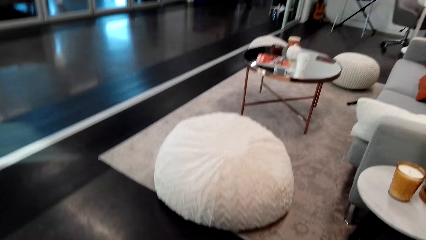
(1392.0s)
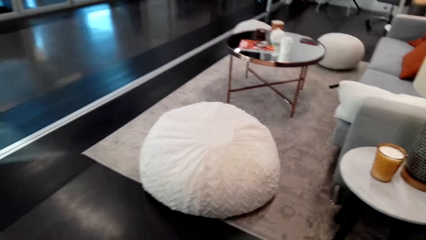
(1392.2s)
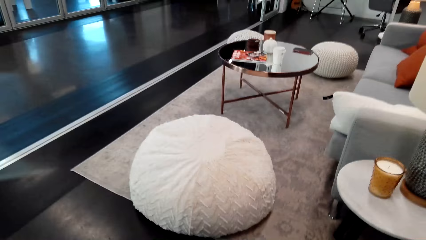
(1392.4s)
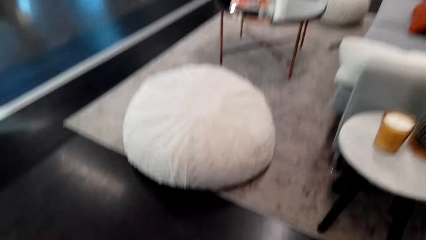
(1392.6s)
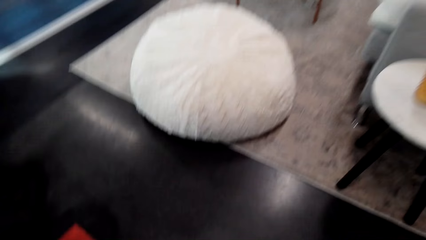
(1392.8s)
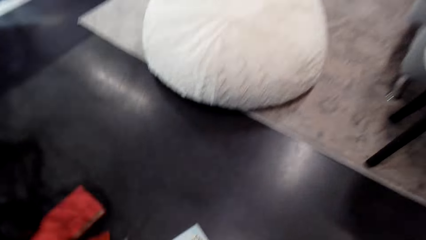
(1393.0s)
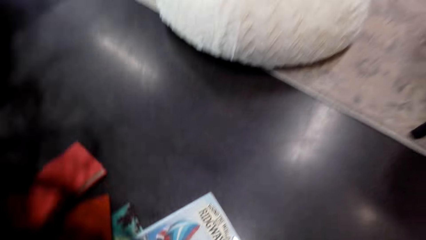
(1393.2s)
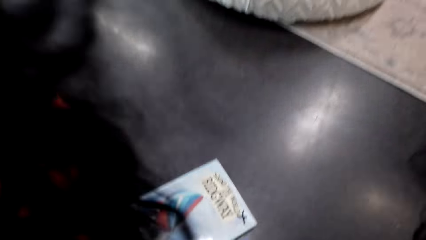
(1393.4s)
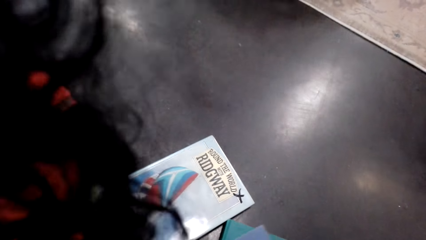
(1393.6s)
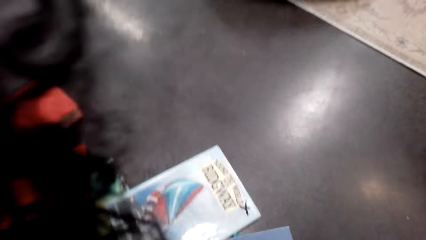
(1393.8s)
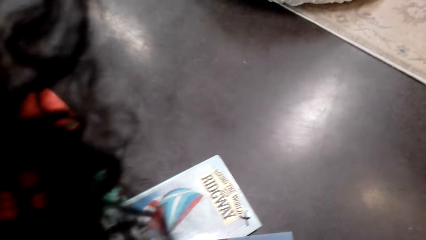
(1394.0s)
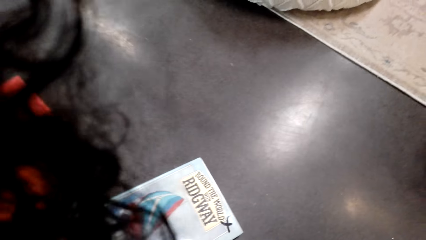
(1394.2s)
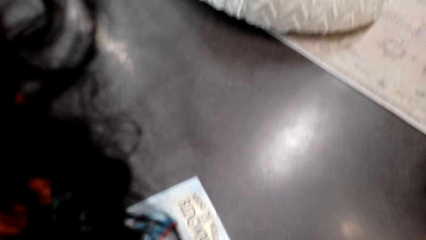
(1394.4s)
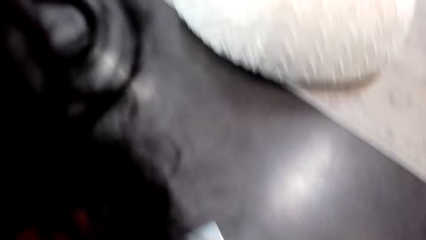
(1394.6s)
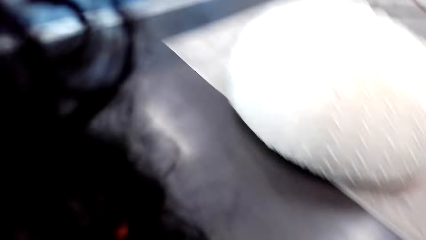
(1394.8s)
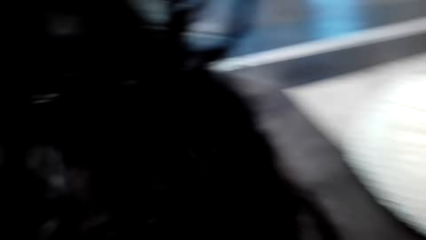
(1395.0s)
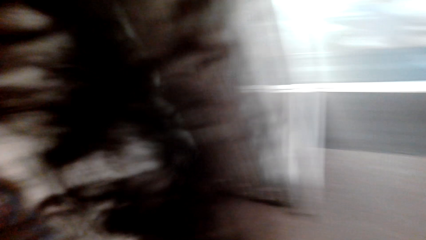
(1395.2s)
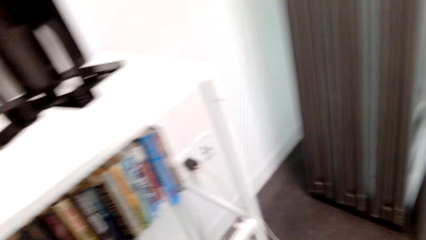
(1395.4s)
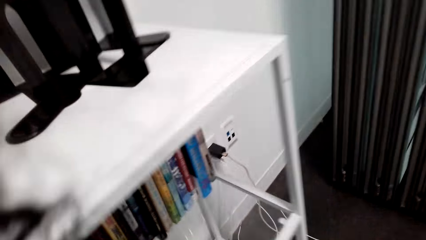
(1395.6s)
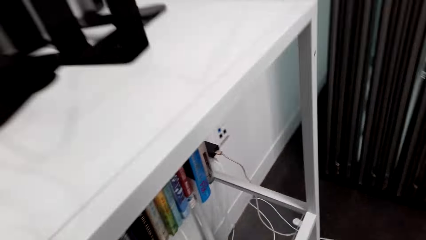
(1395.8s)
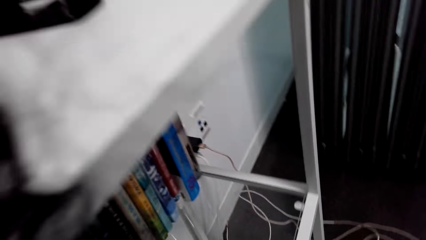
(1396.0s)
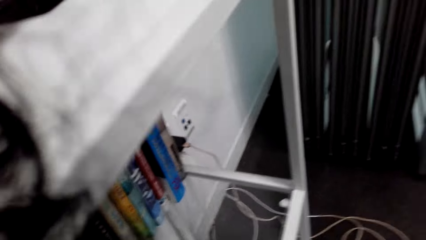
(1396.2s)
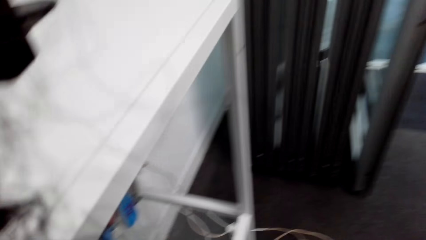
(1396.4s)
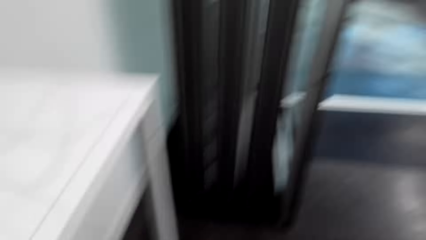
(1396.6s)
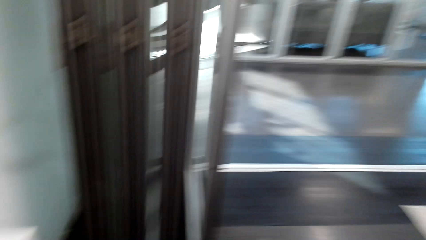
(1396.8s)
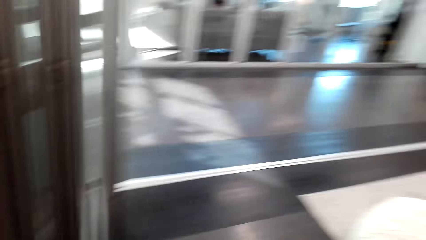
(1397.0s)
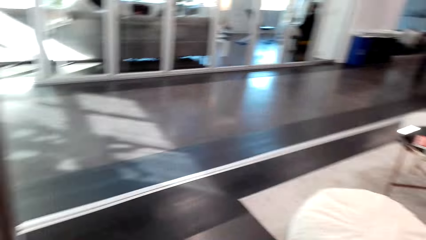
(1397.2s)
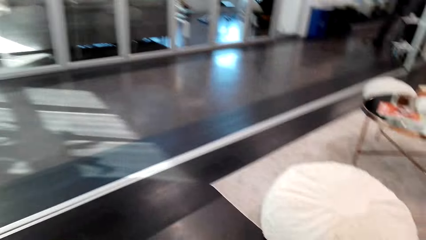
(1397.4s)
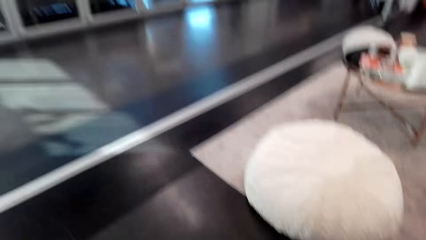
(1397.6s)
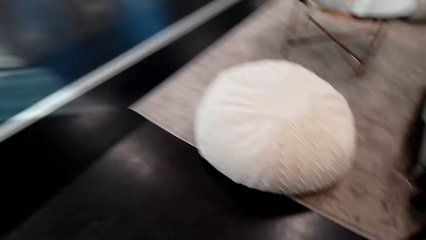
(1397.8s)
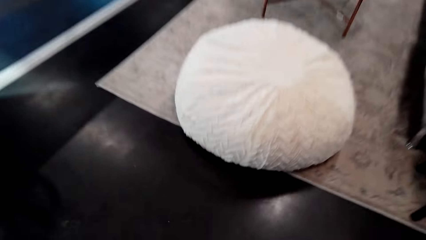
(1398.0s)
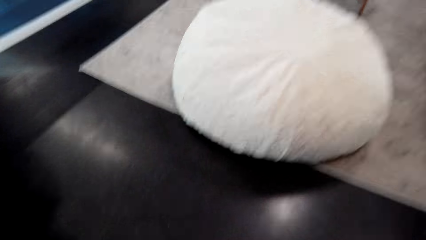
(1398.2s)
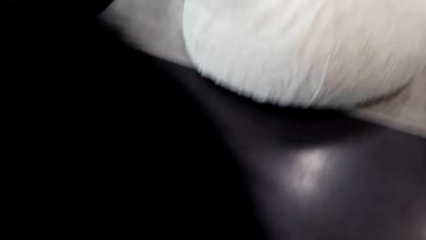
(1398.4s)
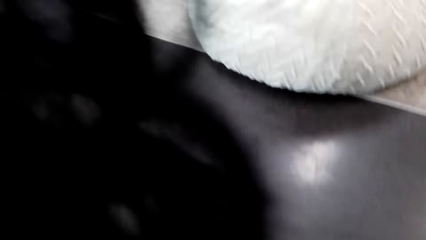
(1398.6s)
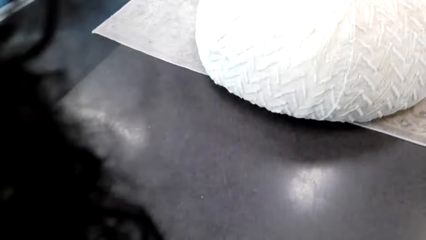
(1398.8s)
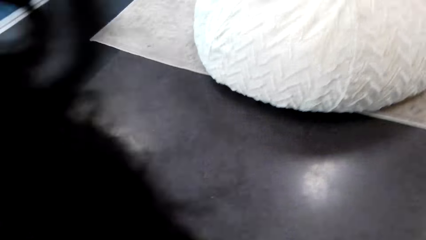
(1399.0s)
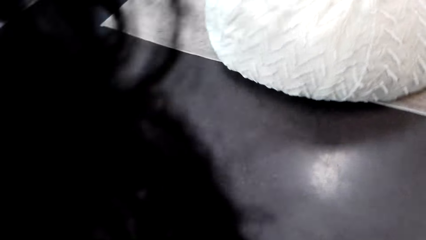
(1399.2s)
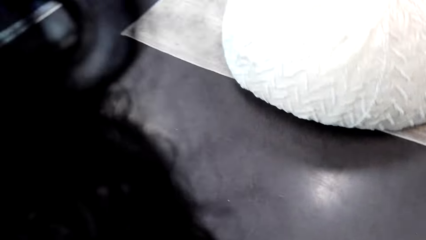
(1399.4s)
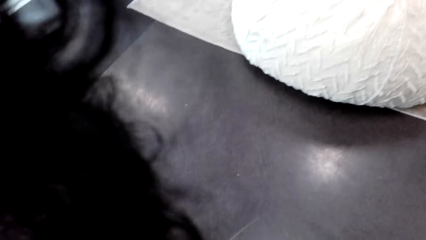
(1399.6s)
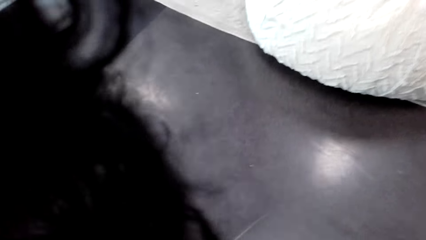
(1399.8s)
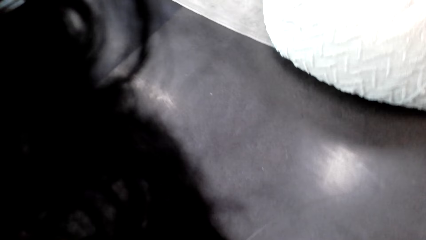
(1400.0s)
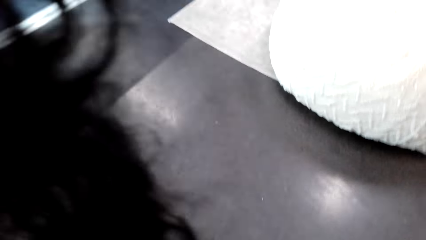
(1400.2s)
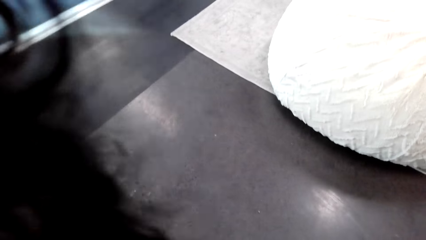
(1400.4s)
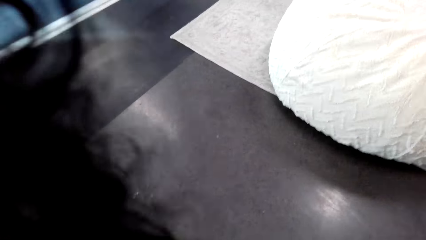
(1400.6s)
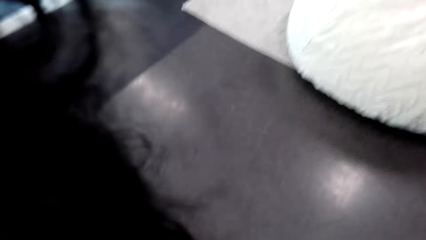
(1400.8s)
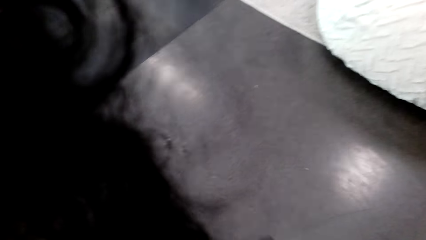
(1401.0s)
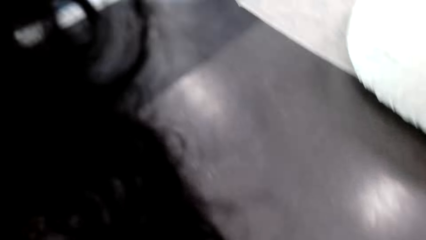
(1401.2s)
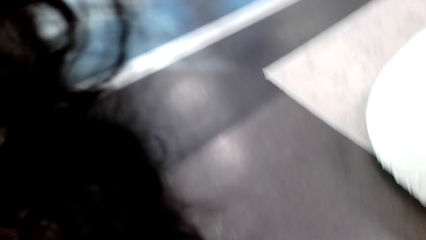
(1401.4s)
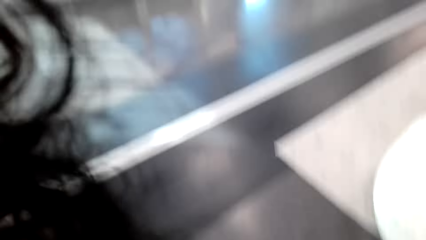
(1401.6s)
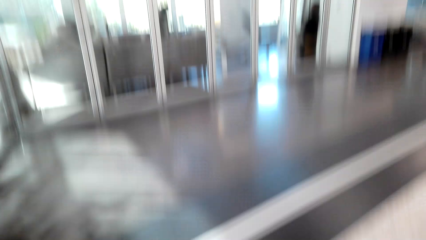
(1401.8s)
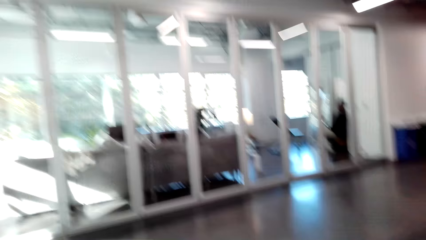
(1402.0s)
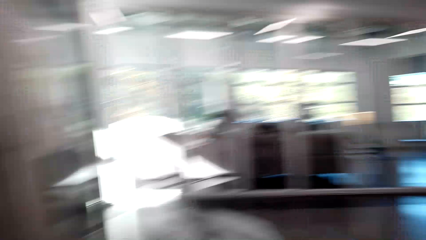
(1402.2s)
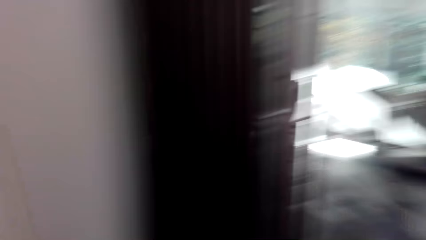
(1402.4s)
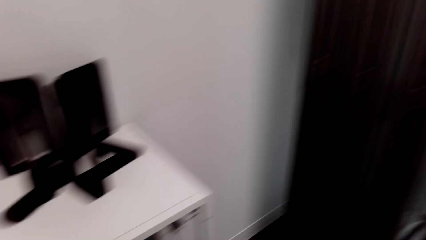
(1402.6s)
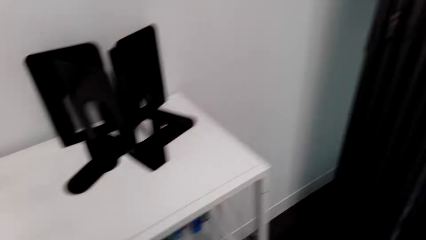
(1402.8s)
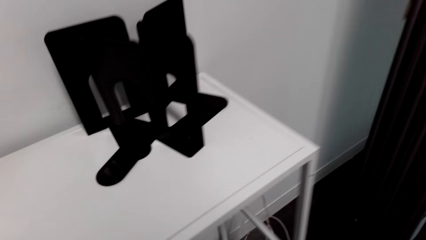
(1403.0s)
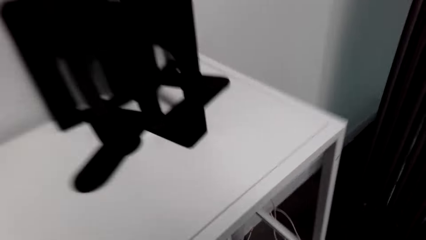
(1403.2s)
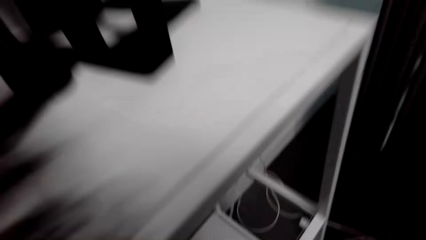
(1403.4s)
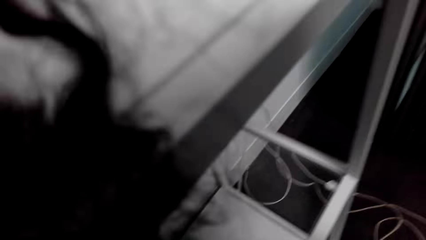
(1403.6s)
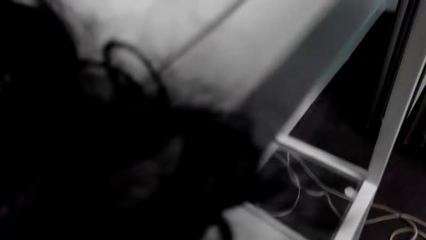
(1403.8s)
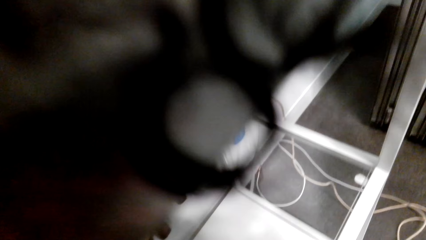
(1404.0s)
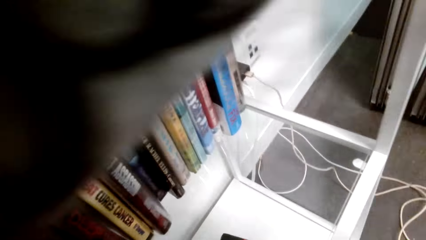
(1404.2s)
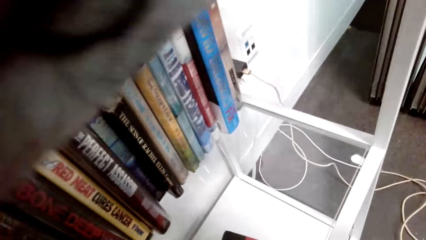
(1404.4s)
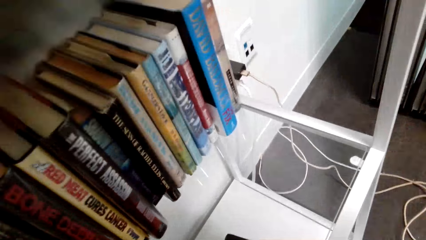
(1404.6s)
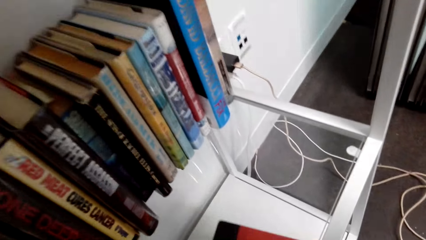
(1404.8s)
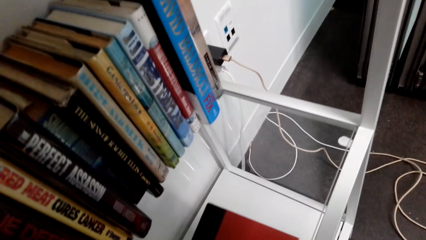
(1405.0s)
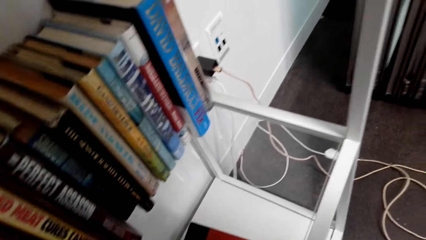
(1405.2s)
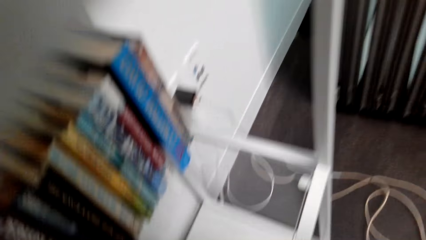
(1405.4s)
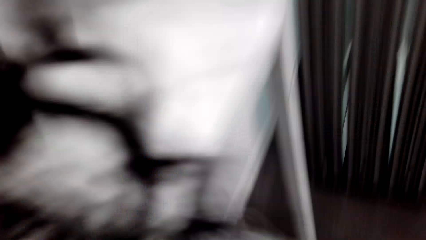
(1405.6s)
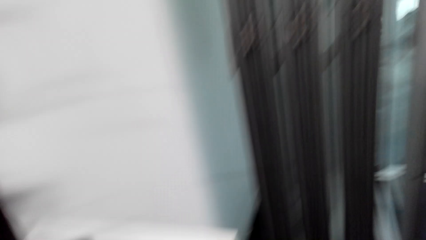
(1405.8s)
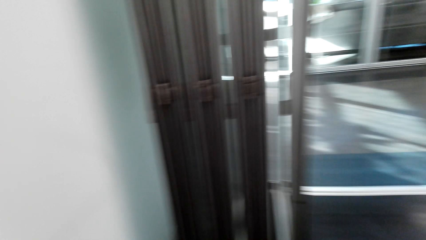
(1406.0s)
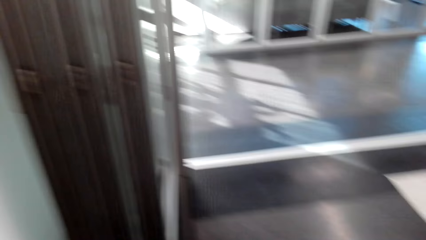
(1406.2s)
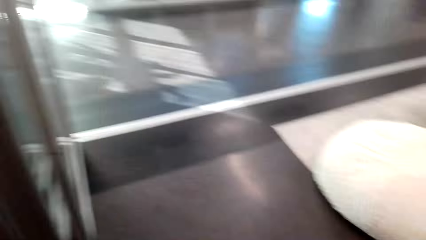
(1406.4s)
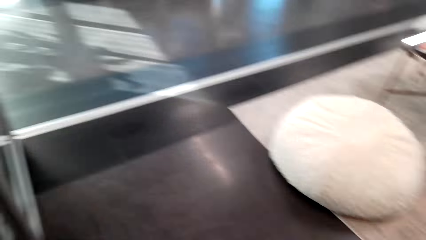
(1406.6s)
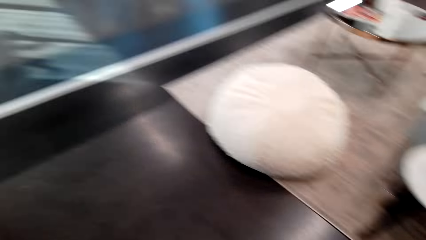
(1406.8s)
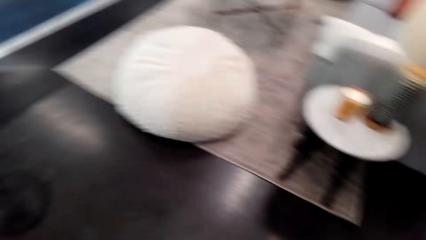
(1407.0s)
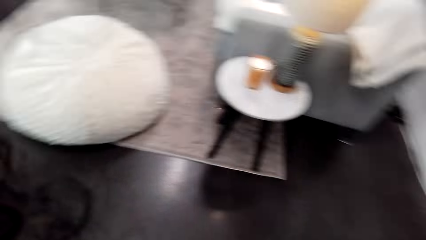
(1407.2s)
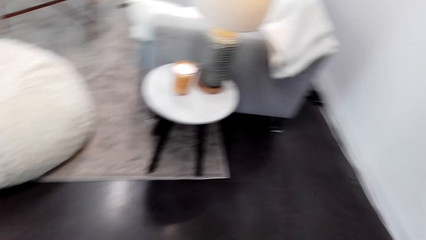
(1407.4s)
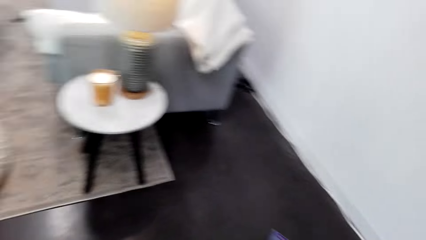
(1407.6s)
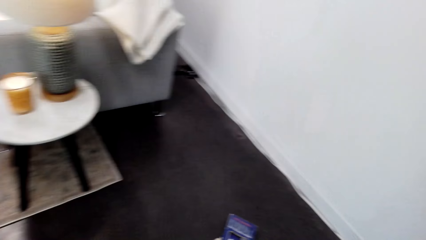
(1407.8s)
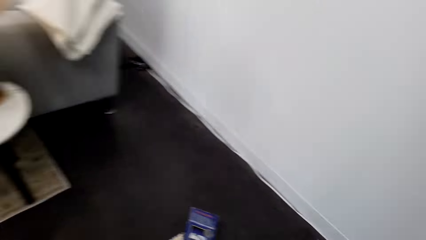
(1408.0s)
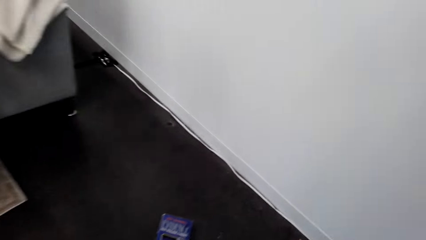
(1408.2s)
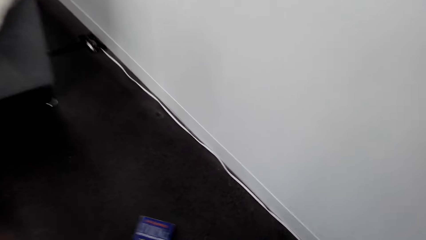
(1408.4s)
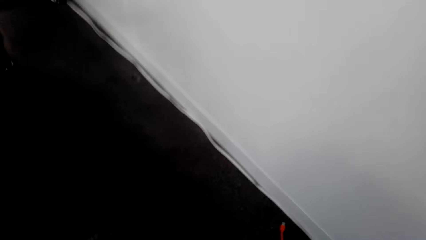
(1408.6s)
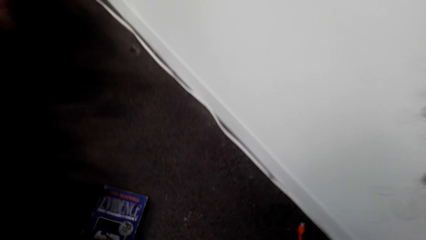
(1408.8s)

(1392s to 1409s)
The camera wearer grabs a book. They put the book in the shelf.
